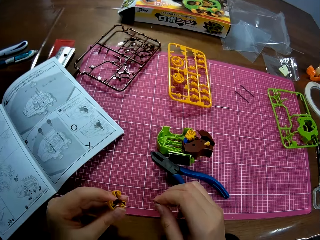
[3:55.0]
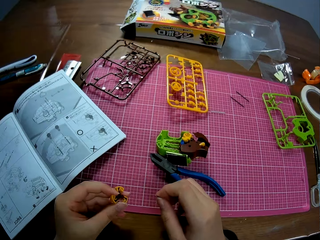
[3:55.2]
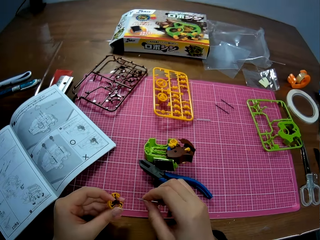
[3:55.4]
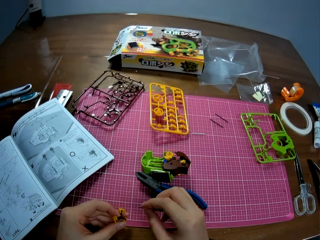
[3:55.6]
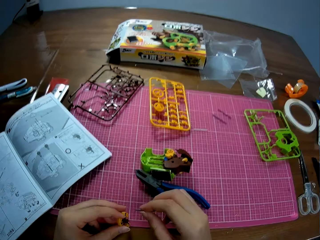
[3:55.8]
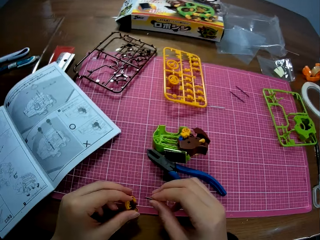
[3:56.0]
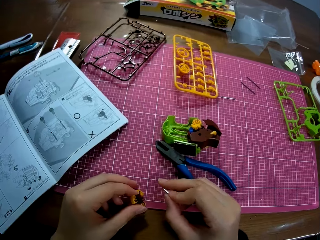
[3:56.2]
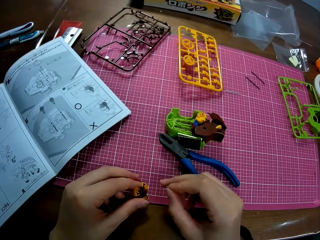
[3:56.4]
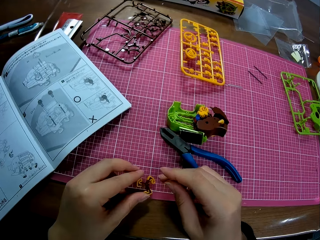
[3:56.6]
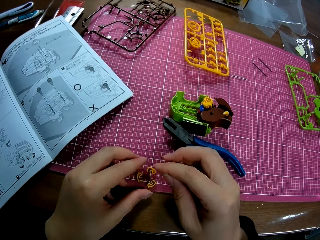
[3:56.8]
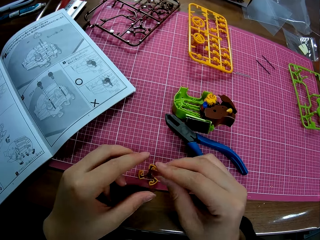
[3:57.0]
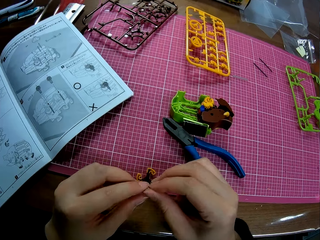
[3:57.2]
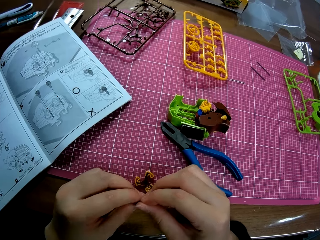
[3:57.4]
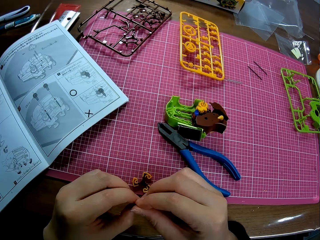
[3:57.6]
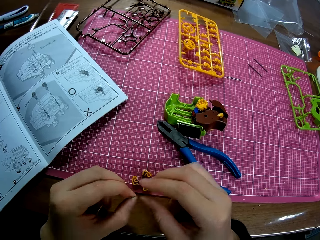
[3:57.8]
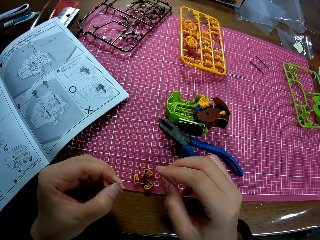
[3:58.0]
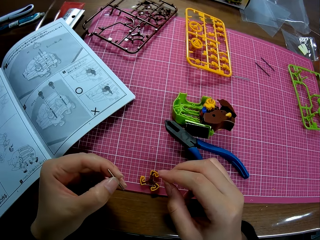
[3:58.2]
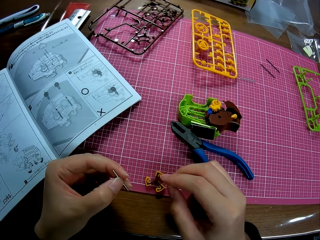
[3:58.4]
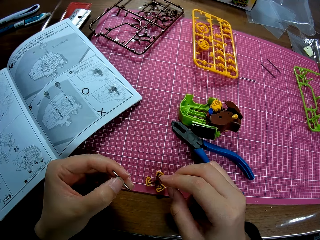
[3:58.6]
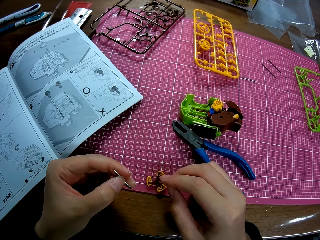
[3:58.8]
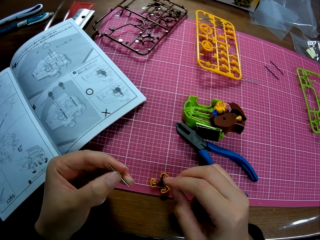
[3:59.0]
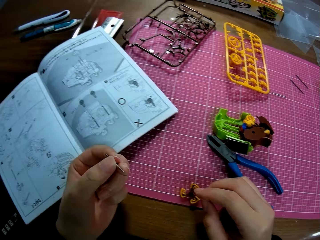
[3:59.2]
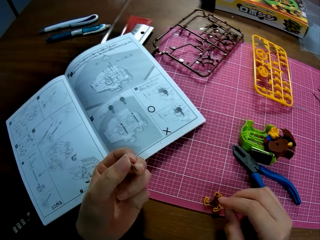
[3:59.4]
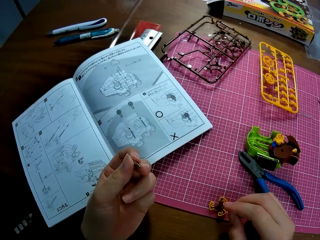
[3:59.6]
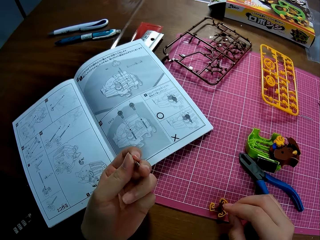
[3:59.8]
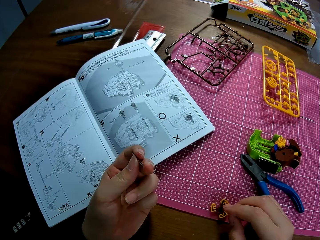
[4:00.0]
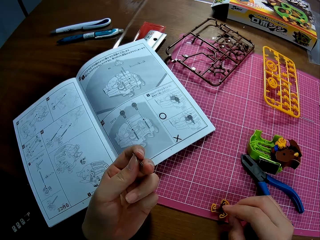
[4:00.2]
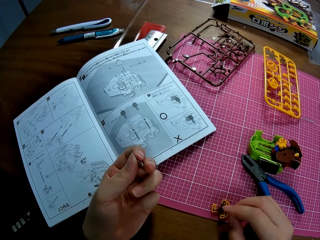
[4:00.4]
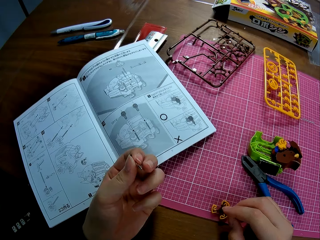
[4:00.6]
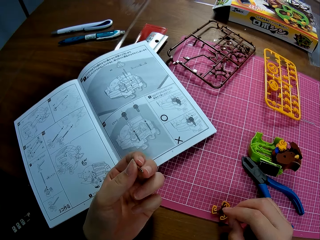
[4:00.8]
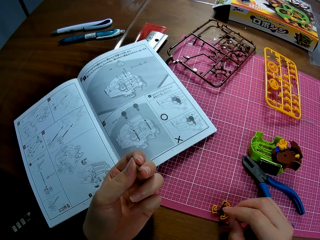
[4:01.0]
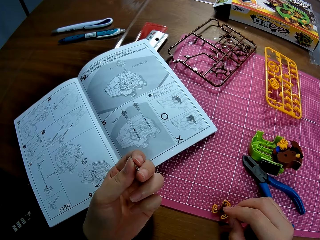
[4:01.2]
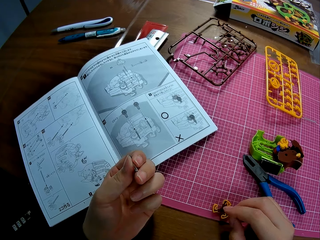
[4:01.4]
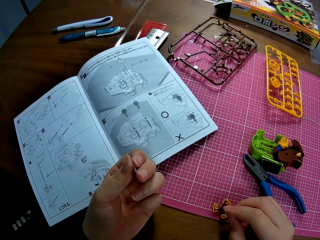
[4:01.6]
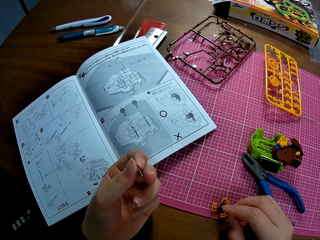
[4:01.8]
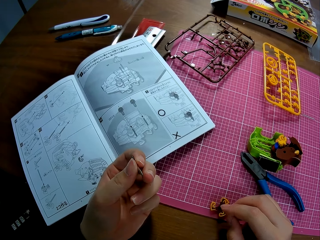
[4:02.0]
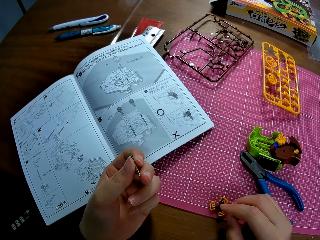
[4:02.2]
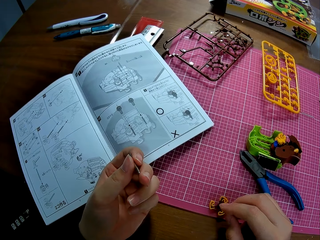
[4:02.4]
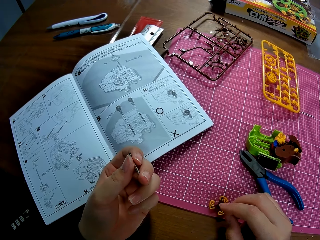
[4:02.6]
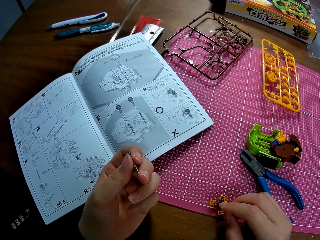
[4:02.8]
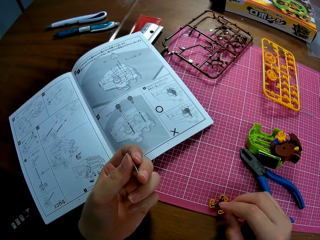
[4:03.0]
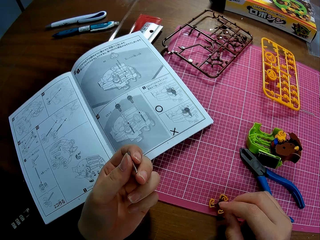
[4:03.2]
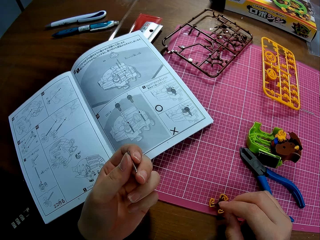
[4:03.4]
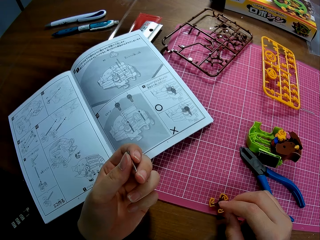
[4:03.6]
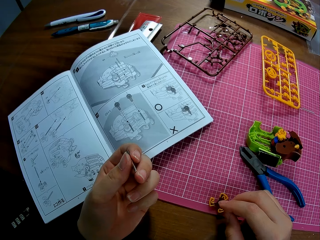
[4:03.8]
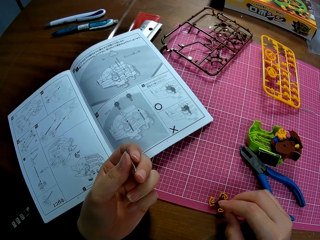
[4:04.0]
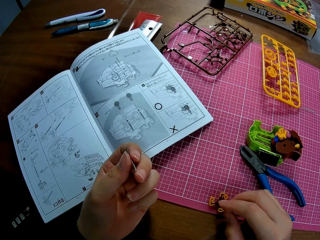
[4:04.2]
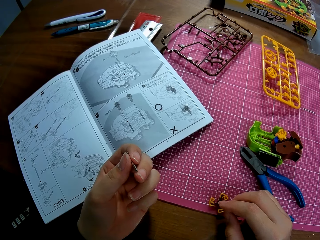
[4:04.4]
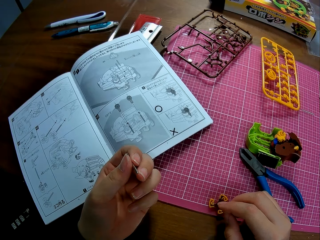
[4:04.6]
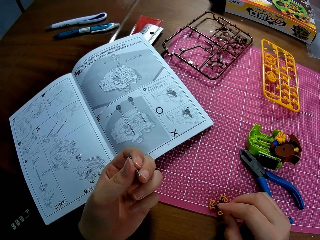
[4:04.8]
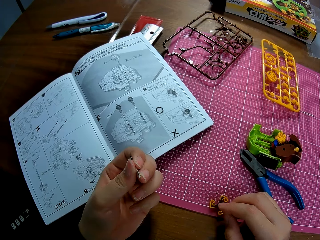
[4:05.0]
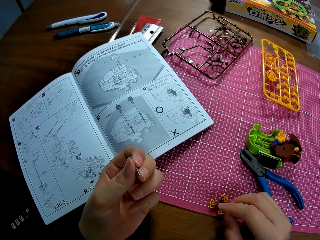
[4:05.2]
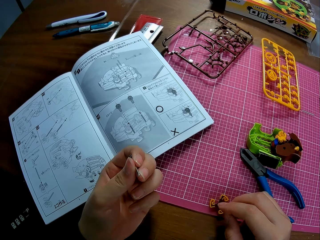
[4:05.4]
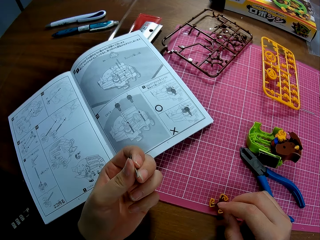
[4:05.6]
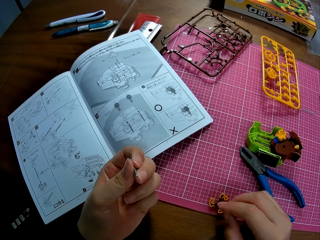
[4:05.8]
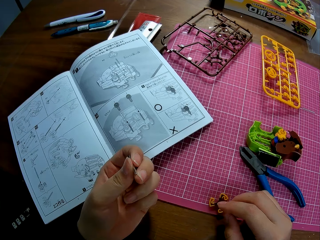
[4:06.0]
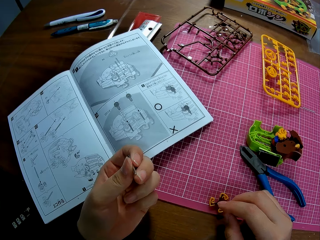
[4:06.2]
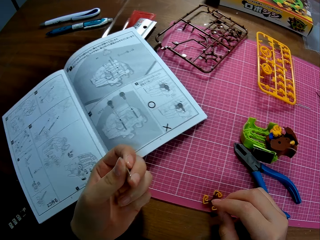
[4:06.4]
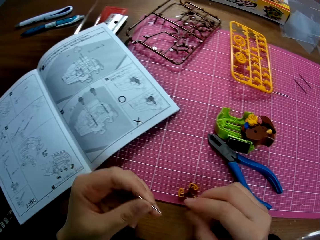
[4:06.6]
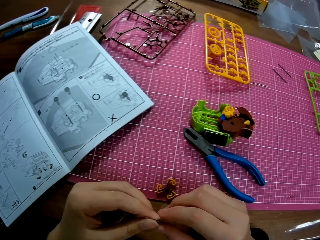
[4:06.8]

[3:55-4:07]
The camera wearer drops the plastic piece on the table. He looks at the nail in his hand. He looks at the sketch paper.

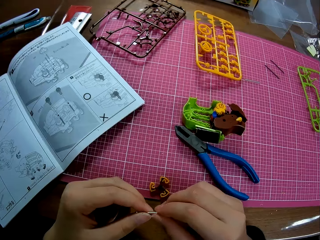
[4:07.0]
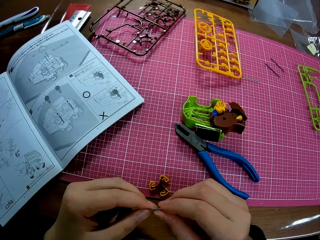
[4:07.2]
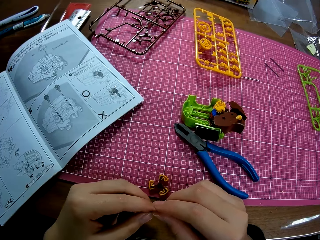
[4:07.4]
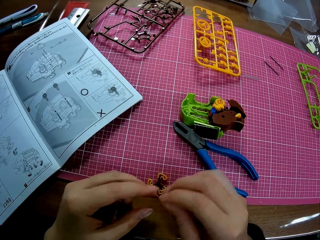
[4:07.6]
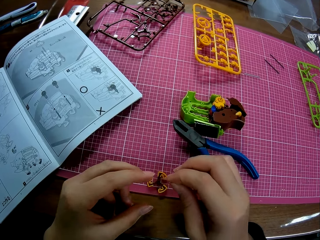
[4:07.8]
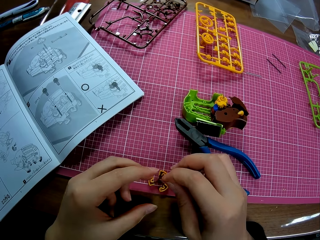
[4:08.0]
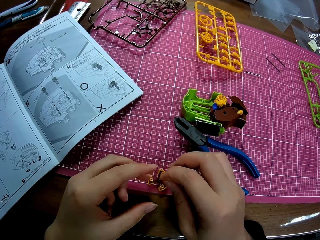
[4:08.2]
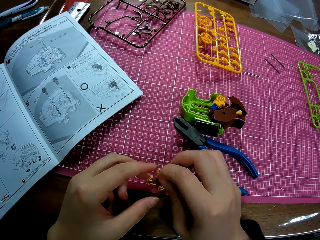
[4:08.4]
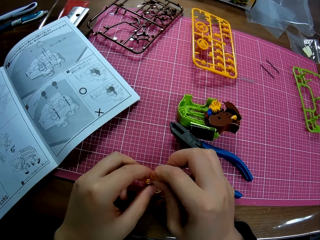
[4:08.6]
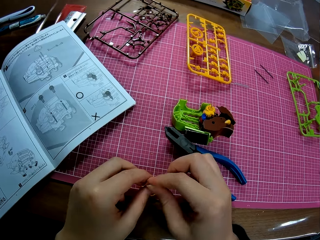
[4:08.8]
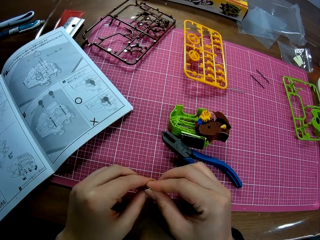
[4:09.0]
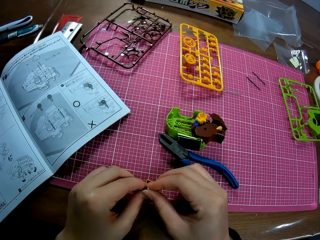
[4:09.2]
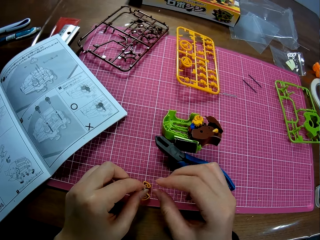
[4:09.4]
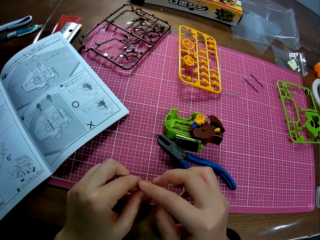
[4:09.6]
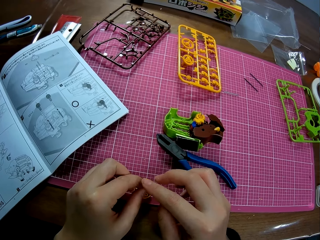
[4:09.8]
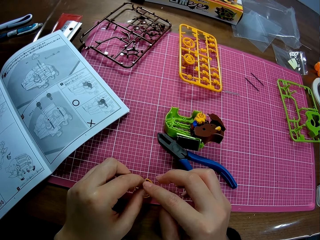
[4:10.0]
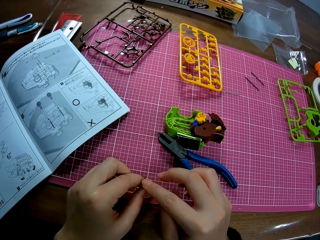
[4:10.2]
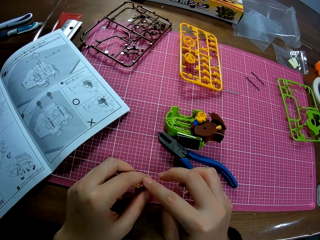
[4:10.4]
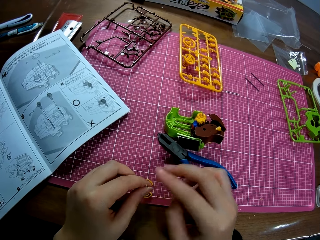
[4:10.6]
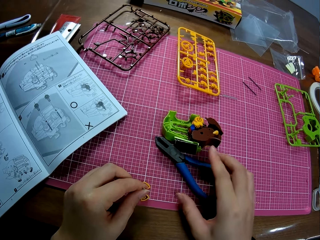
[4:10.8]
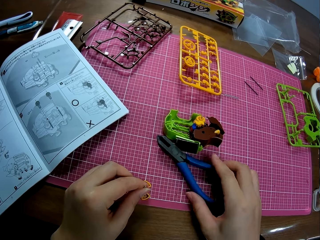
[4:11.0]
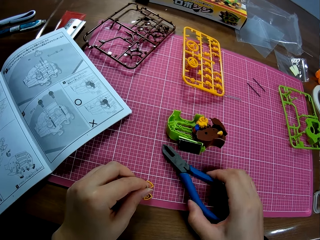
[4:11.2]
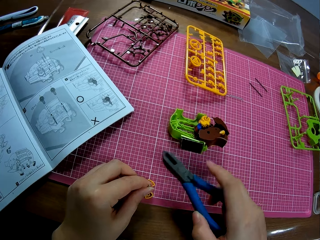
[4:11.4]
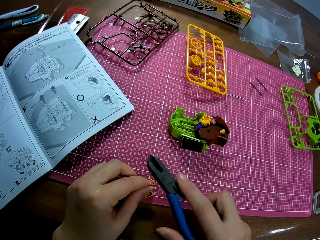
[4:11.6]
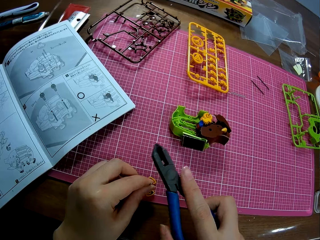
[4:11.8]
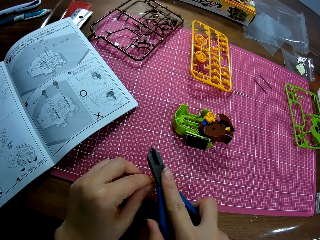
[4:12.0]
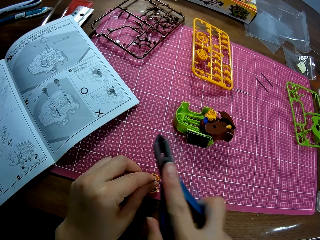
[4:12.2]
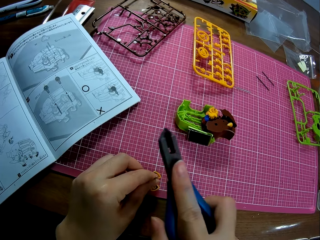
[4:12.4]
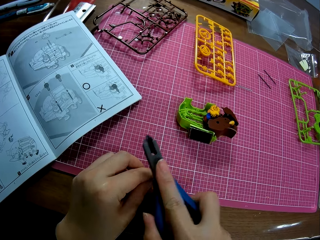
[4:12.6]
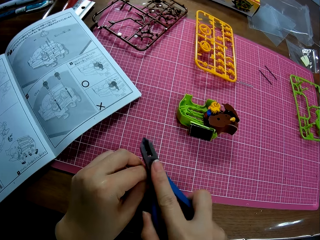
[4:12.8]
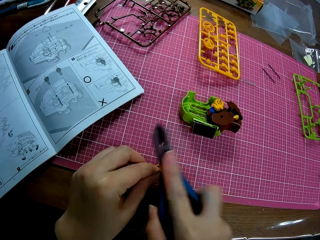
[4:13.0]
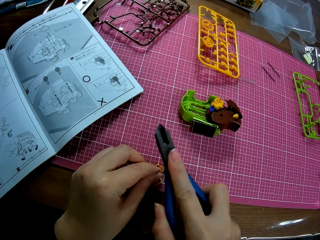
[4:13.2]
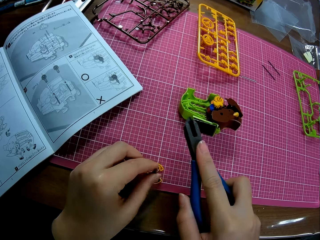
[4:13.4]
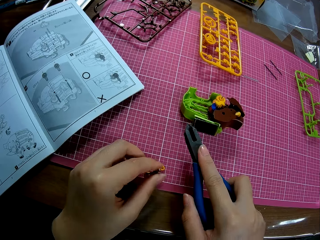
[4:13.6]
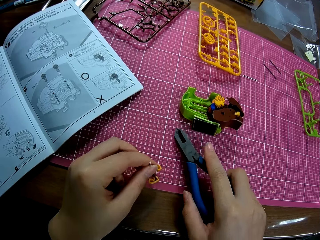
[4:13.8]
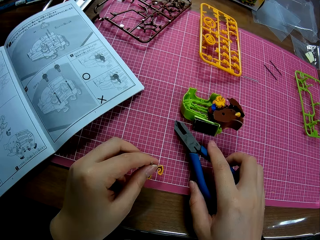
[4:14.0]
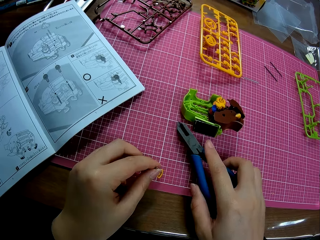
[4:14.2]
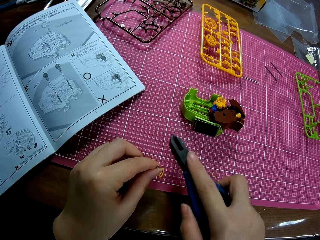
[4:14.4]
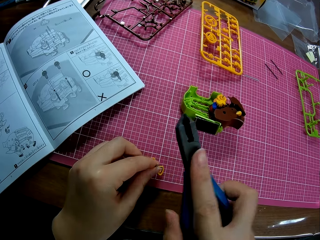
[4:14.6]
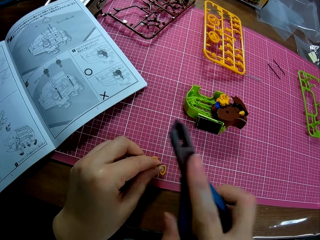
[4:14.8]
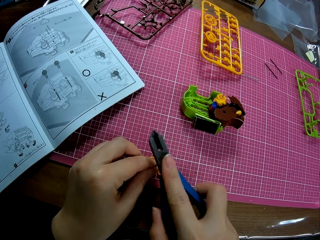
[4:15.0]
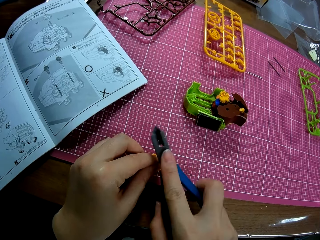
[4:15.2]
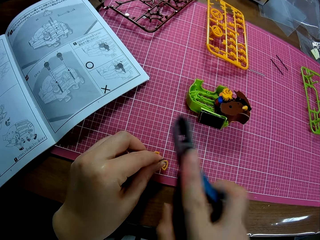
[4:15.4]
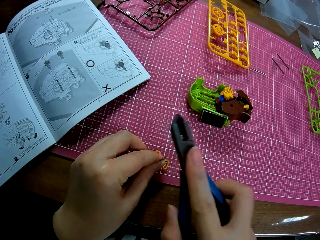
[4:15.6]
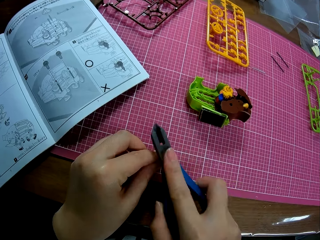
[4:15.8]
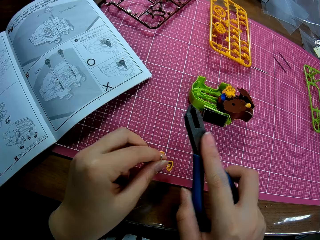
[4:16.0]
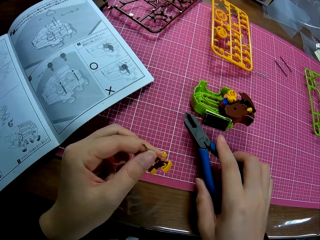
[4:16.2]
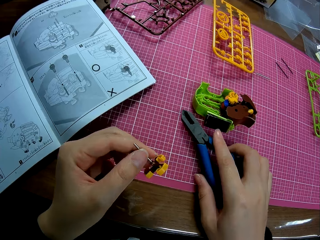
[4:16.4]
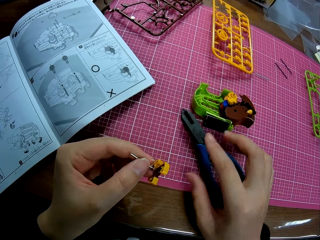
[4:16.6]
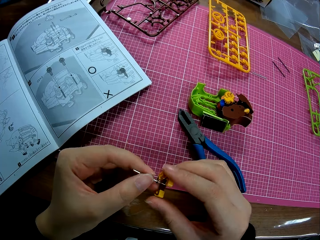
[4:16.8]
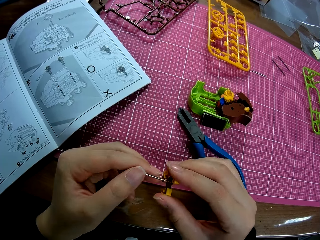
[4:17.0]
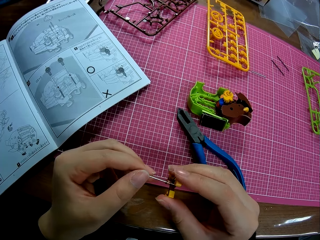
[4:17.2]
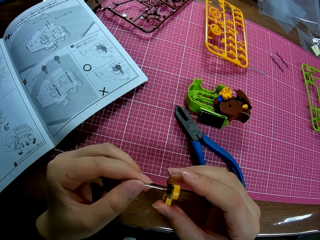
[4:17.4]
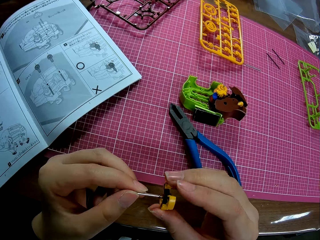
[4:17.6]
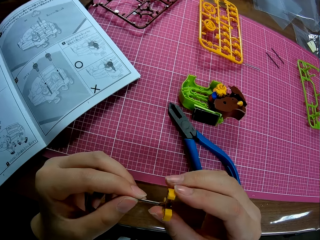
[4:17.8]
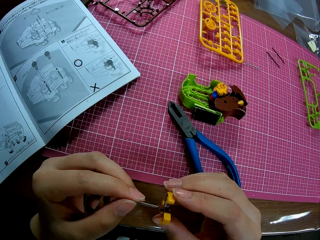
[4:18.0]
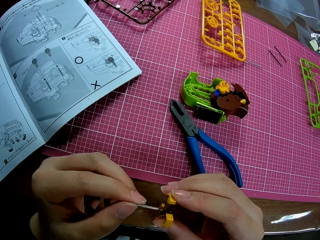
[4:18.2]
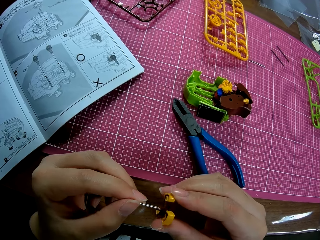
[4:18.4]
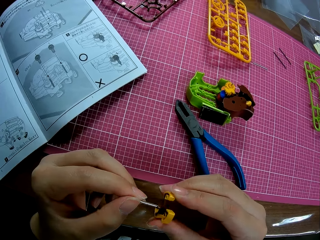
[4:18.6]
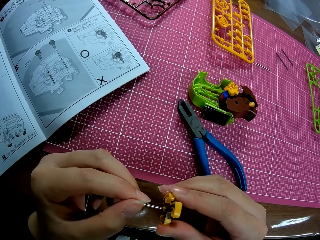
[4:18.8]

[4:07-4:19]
The camera wearer positions the small metal on the plastic piece. They connect the nail on the model piece. They pick up the plier on the table. They hit the small metal with the plier. They put down the pliers. They take the pliers. They hit the nail with the pliers. They drop the plier on the table.
